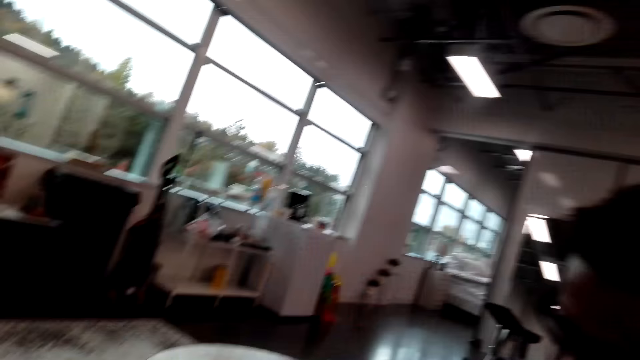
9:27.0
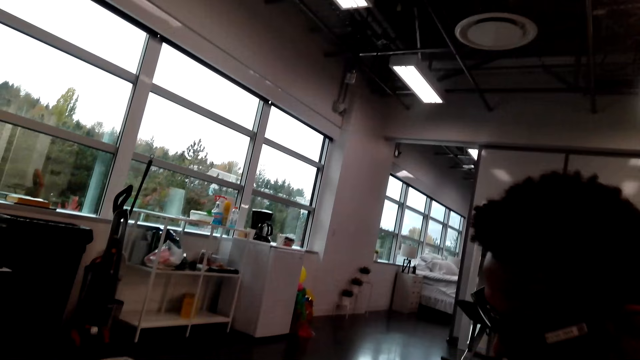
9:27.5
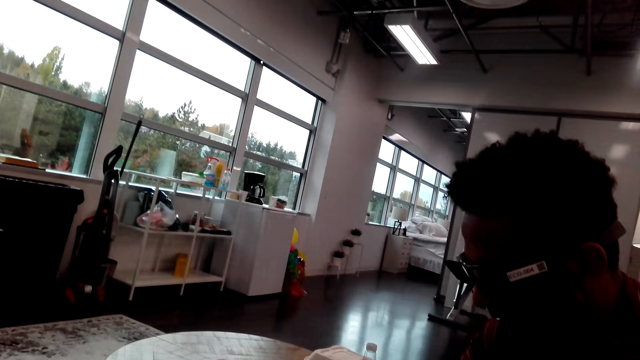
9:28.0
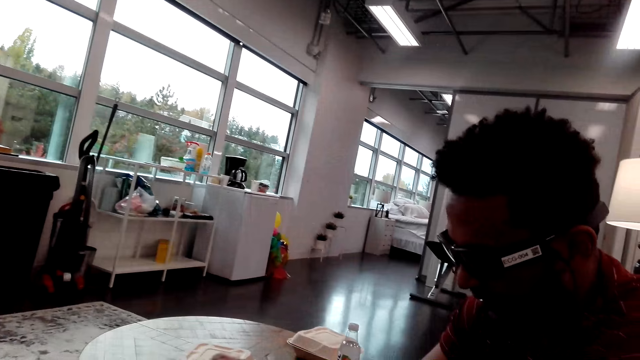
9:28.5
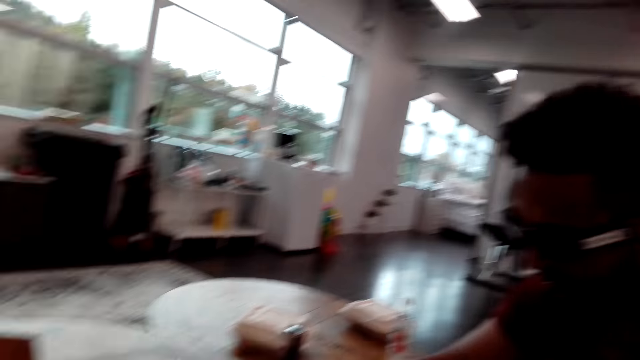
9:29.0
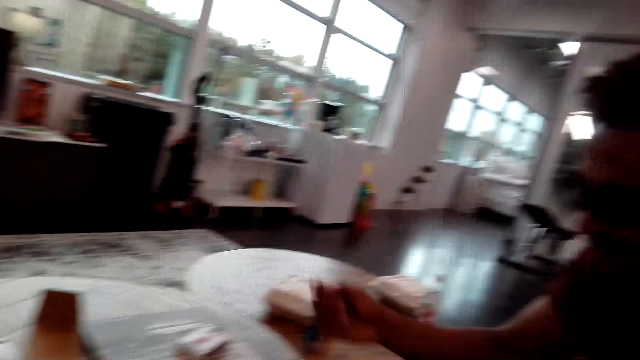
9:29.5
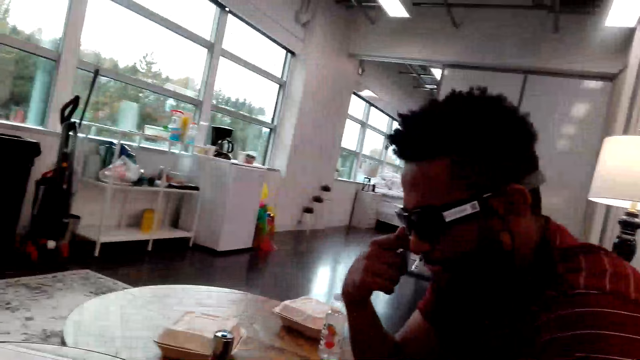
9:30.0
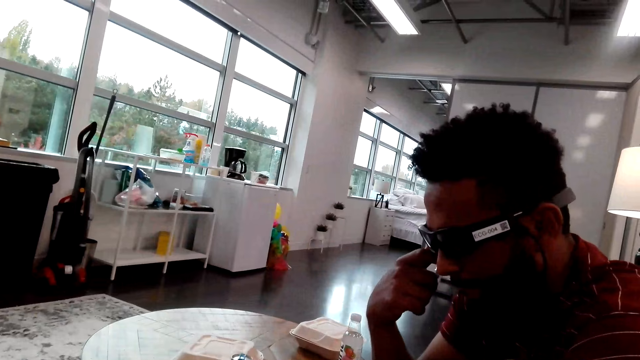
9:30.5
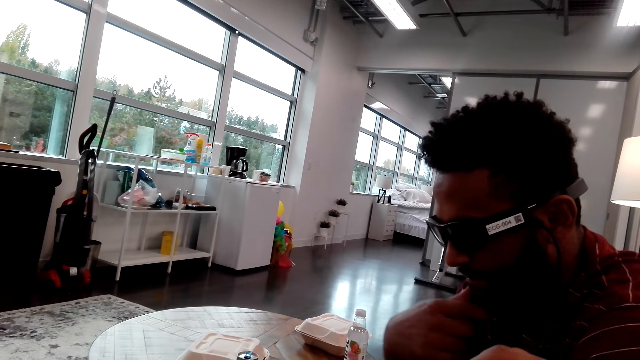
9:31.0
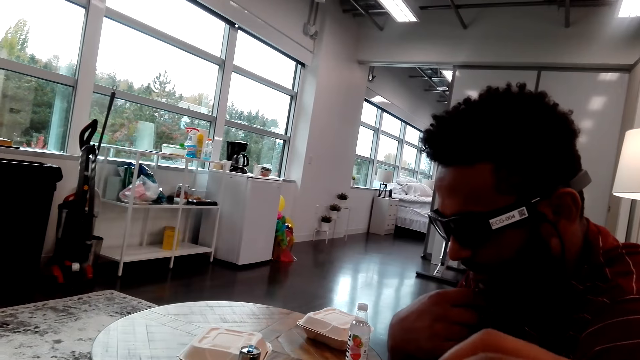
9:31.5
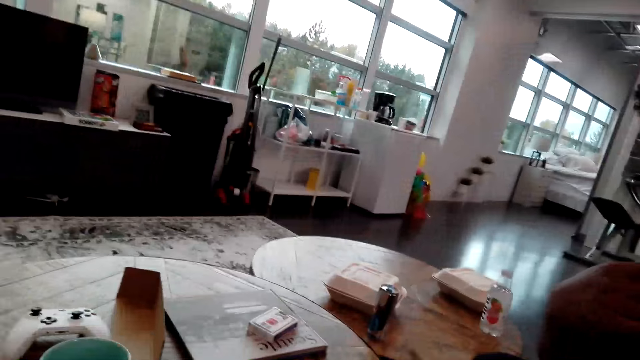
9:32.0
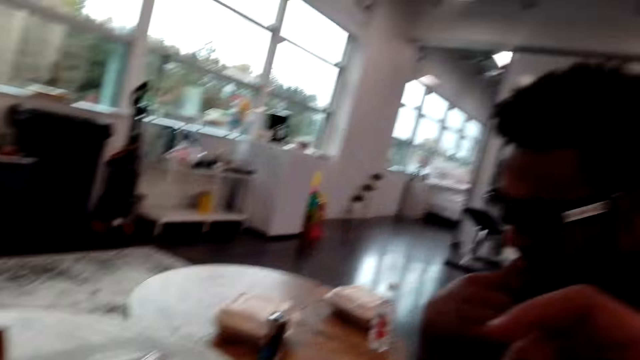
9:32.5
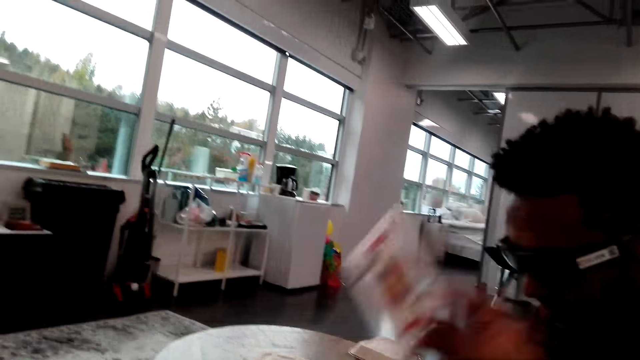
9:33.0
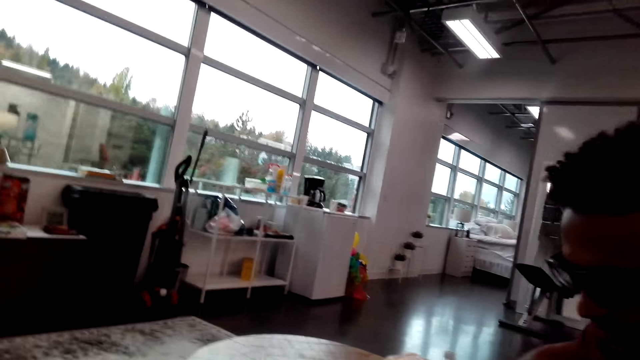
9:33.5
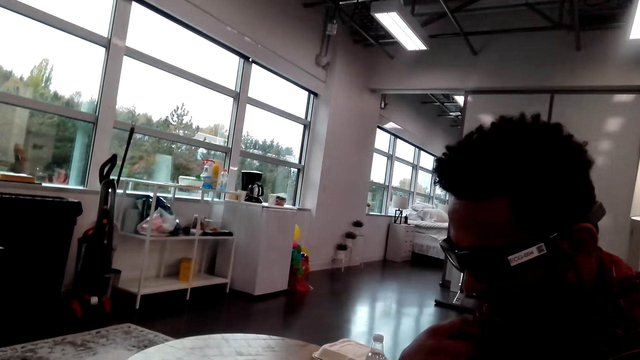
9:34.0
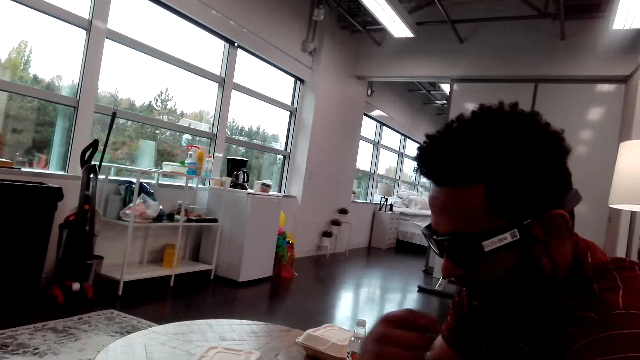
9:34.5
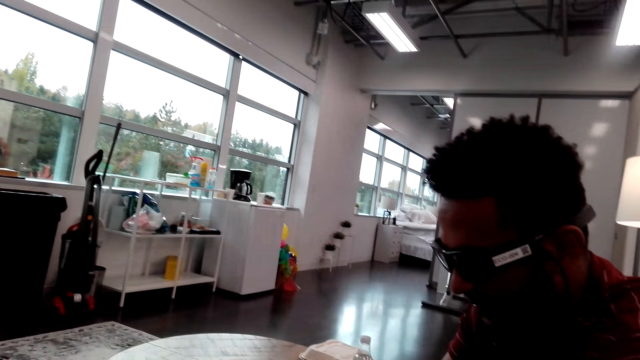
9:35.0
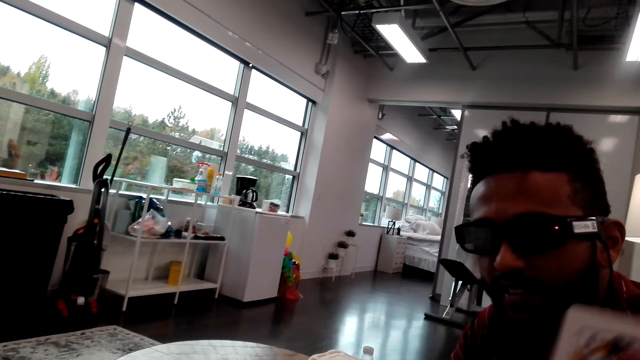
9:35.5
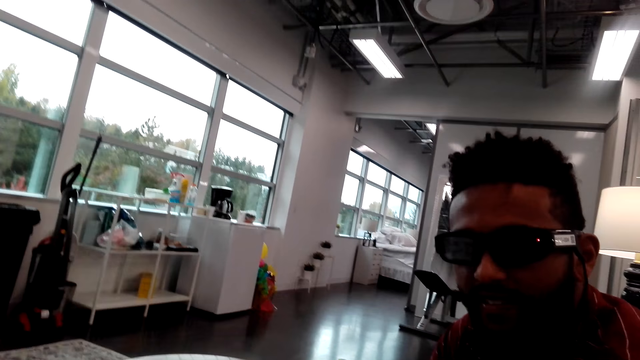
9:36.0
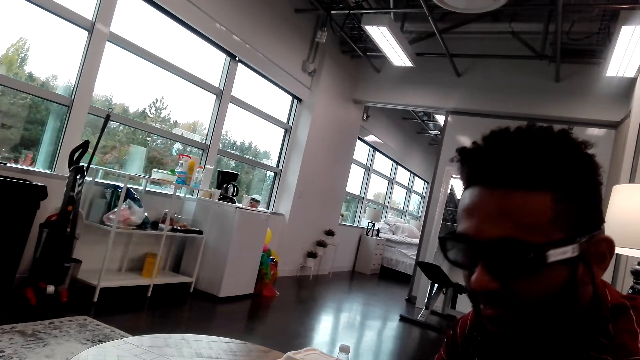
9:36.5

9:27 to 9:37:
The camera wearer looks at a man. The man wipes the face. The camera wearer picks up the card and puts down the card.

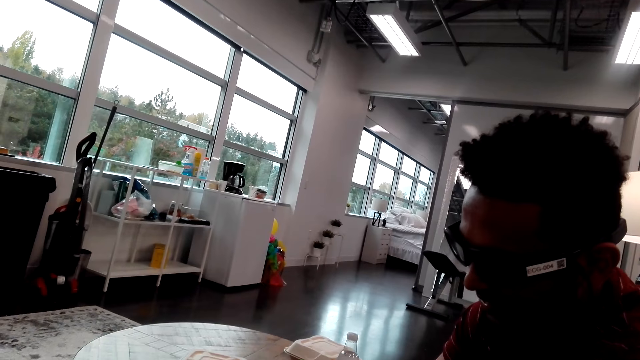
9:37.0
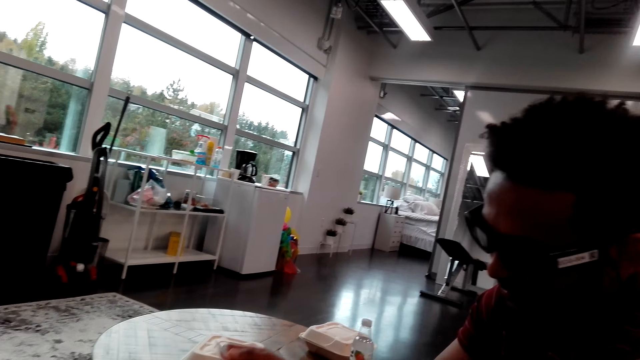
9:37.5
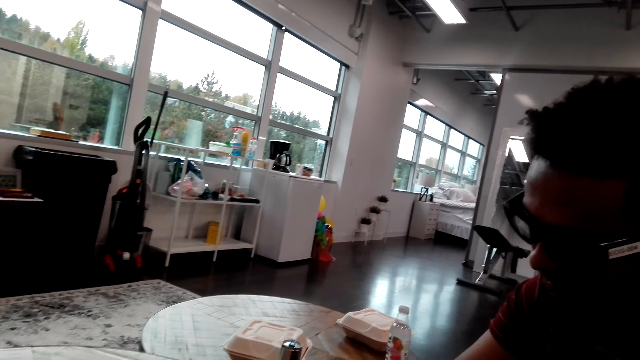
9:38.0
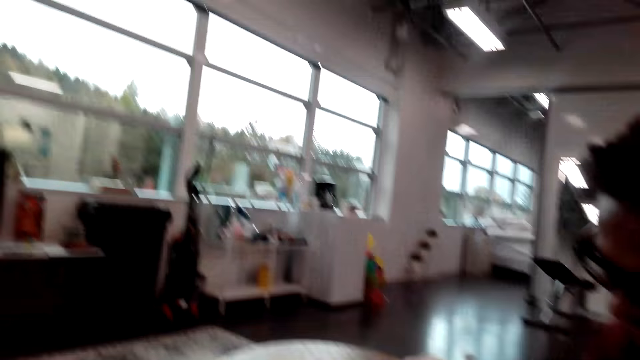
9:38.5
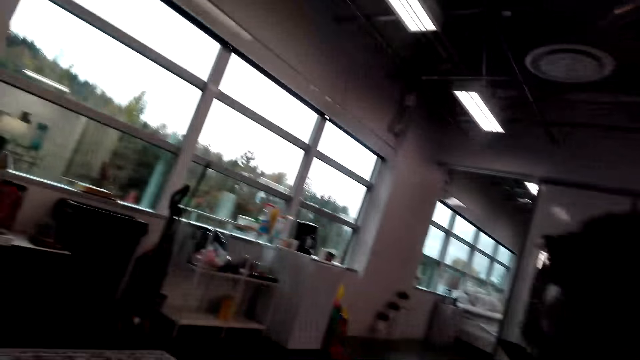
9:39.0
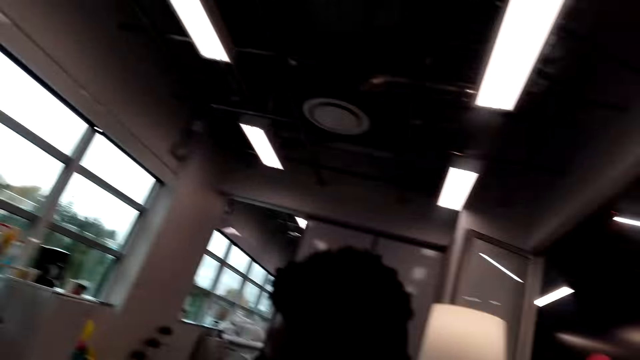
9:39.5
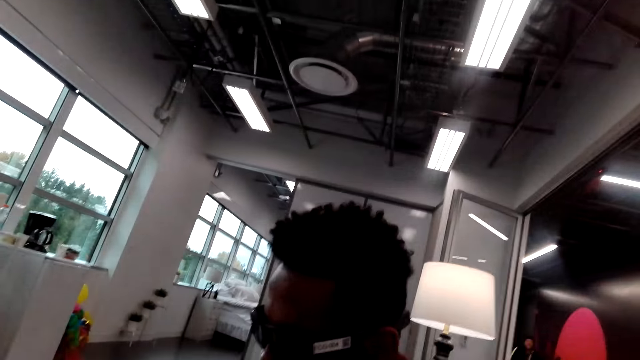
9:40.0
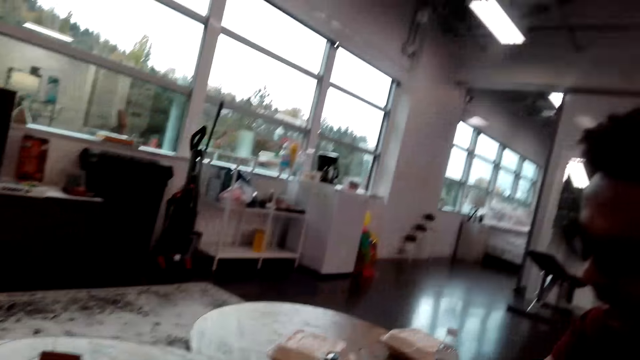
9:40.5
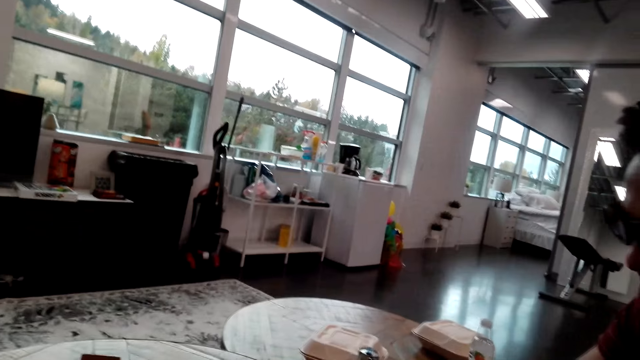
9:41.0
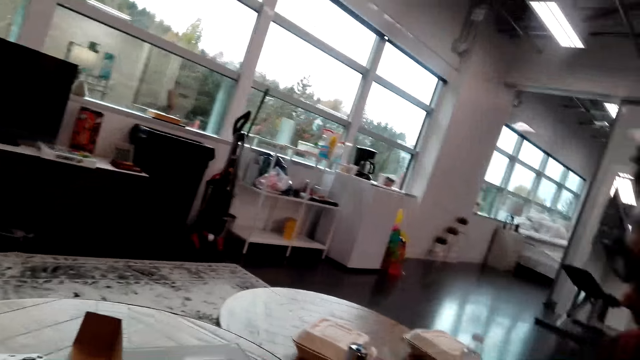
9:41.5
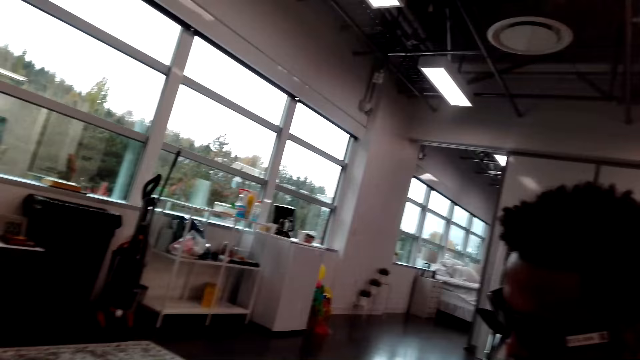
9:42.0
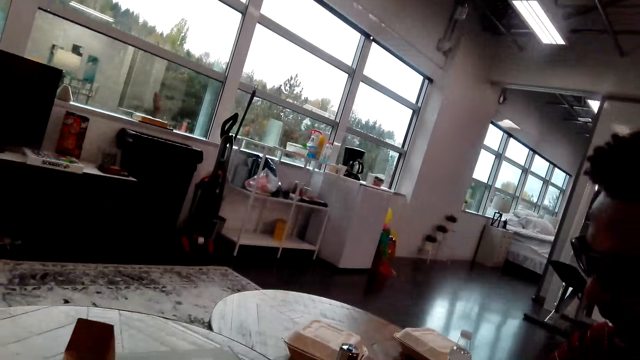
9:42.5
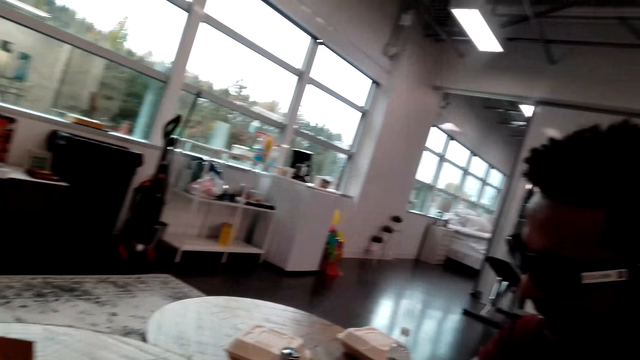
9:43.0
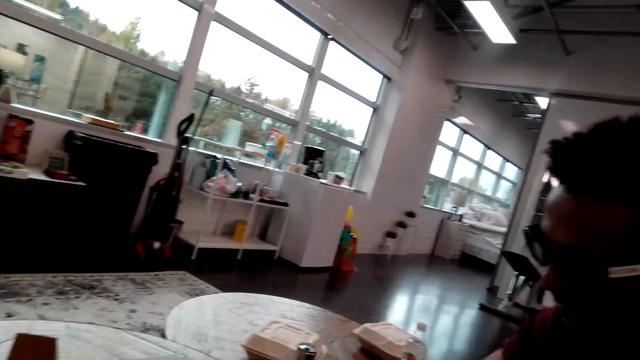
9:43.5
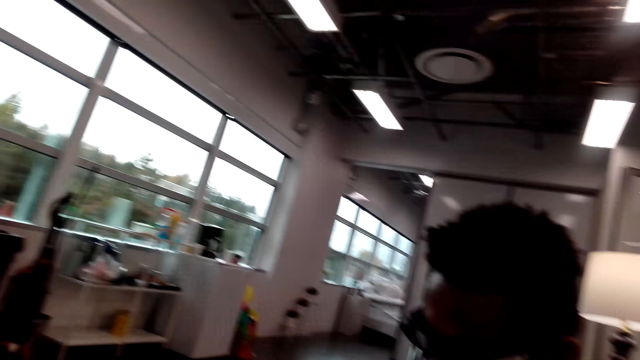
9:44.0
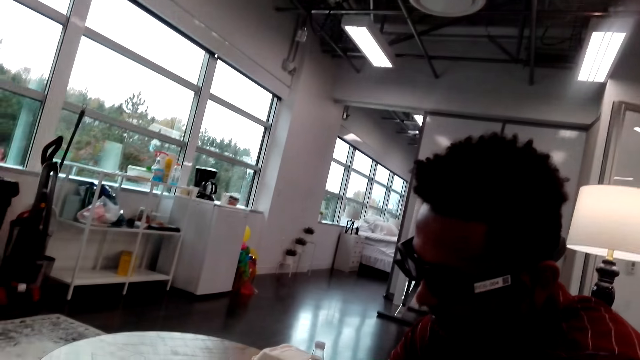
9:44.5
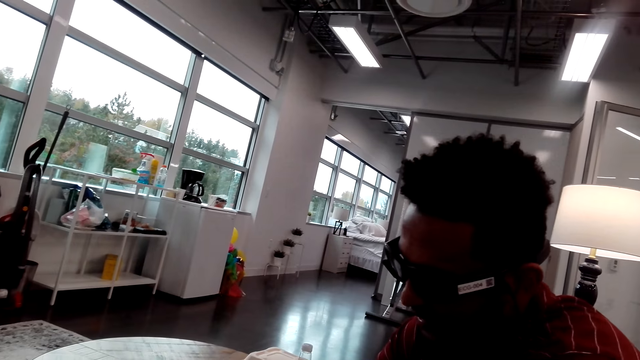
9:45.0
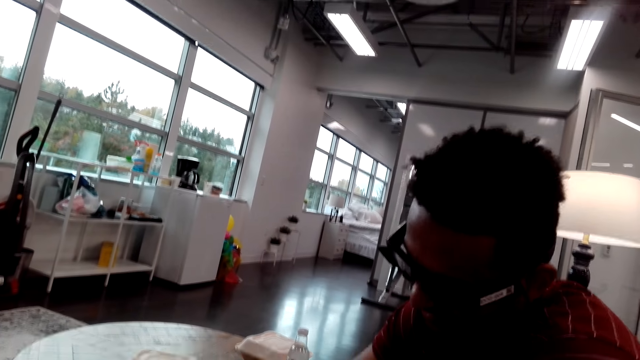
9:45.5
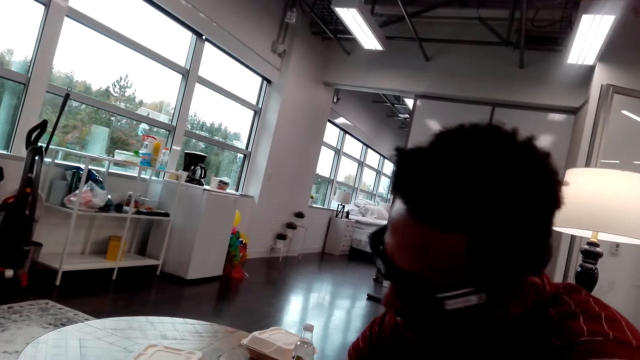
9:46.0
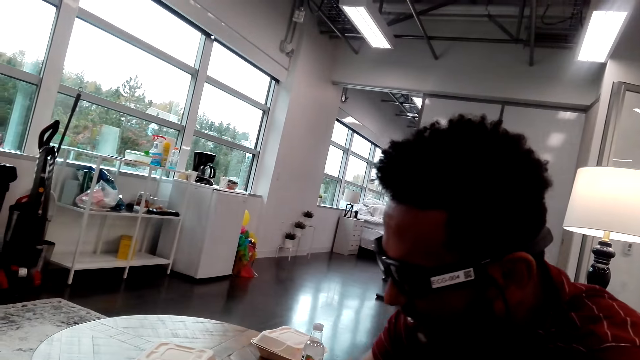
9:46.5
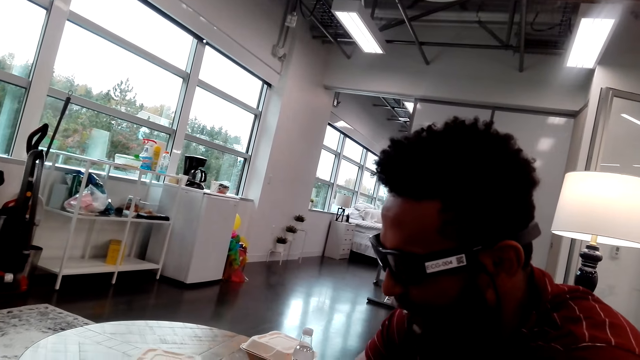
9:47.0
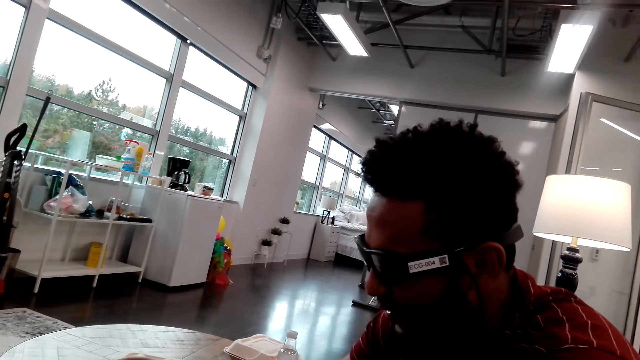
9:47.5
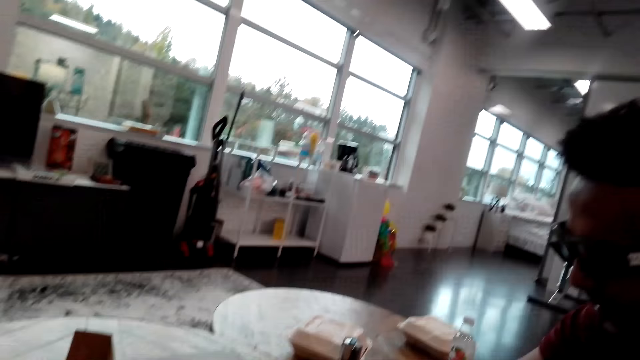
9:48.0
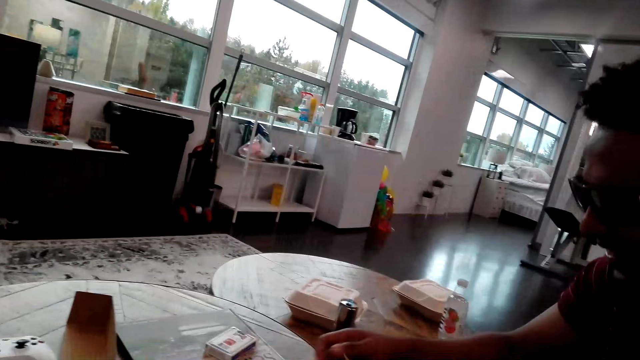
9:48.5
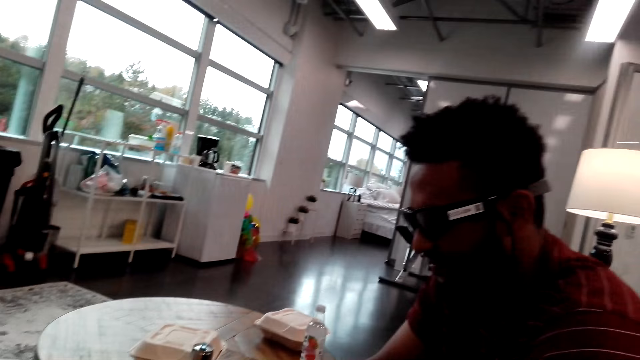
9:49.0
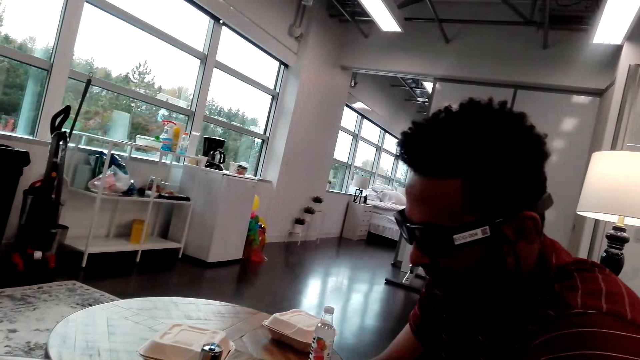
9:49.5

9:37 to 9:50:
The camera wearer looks around. They look at a person.
